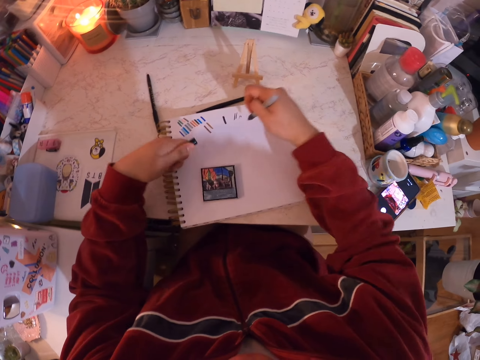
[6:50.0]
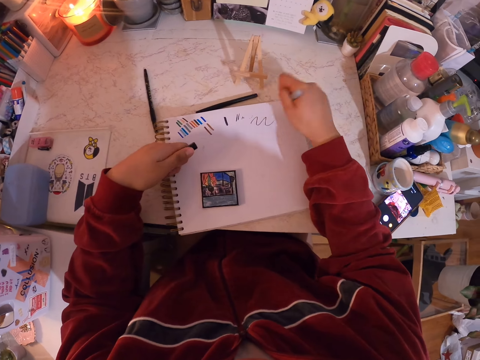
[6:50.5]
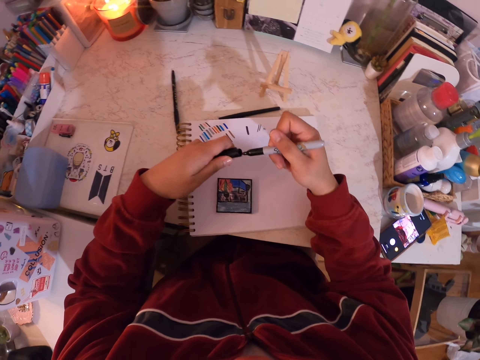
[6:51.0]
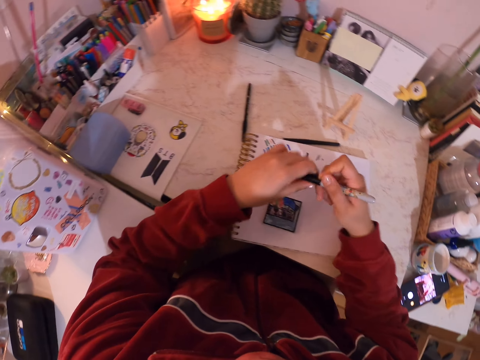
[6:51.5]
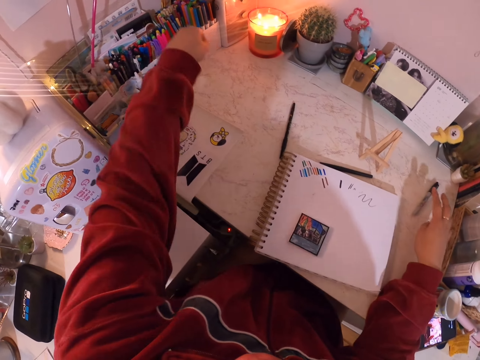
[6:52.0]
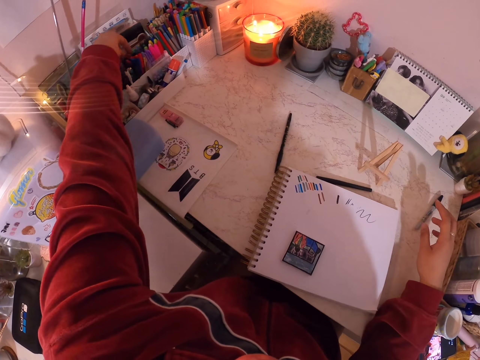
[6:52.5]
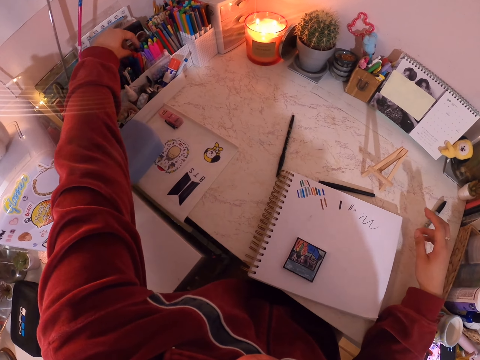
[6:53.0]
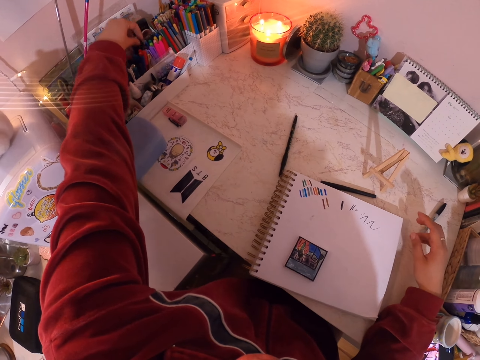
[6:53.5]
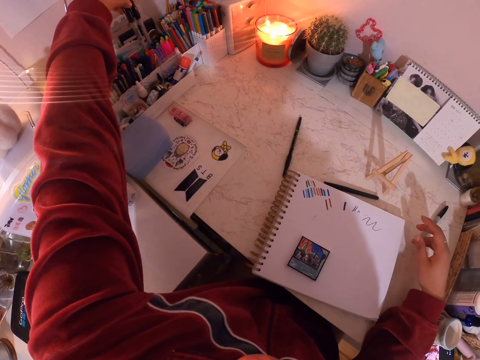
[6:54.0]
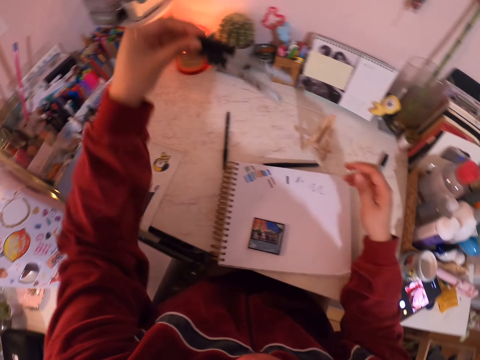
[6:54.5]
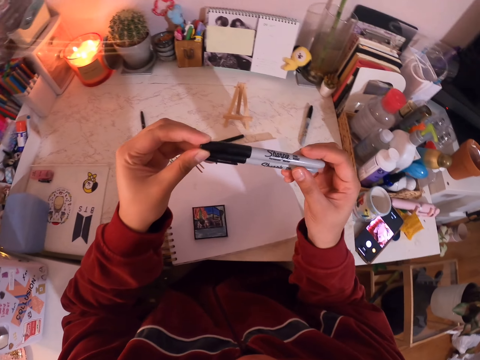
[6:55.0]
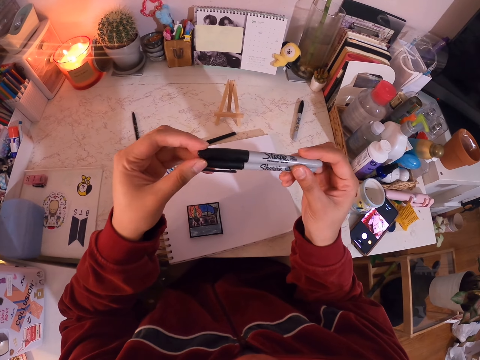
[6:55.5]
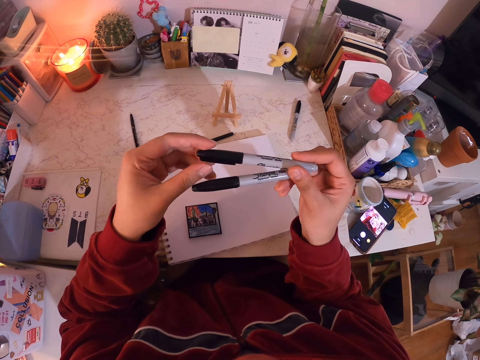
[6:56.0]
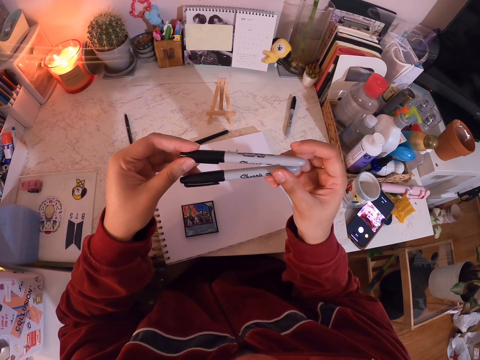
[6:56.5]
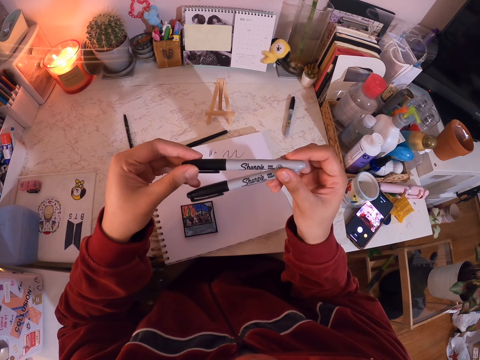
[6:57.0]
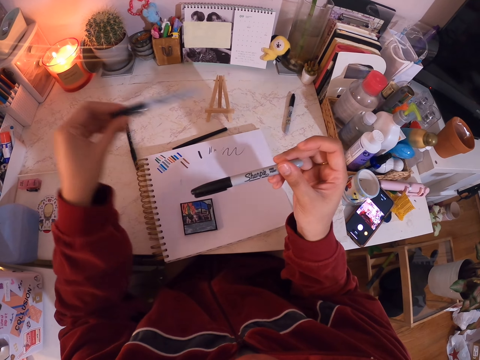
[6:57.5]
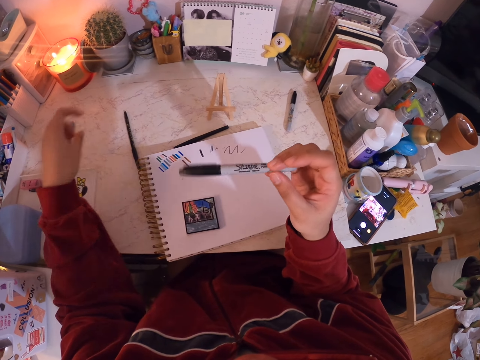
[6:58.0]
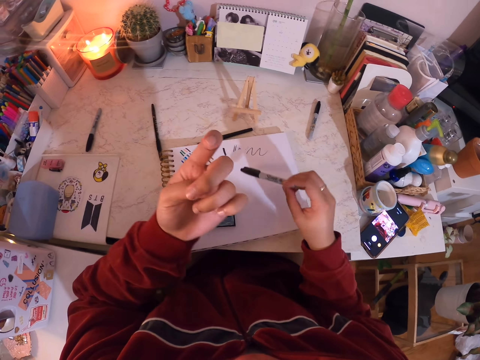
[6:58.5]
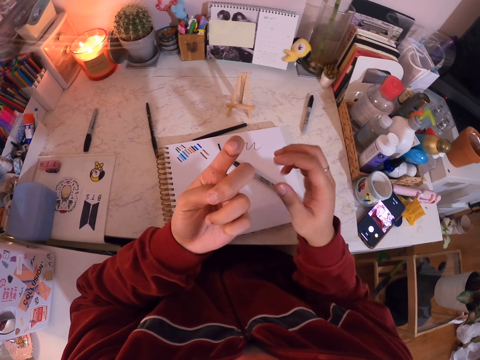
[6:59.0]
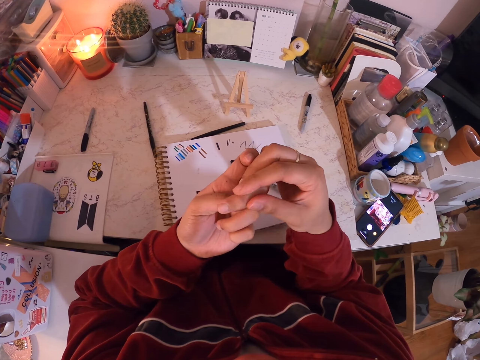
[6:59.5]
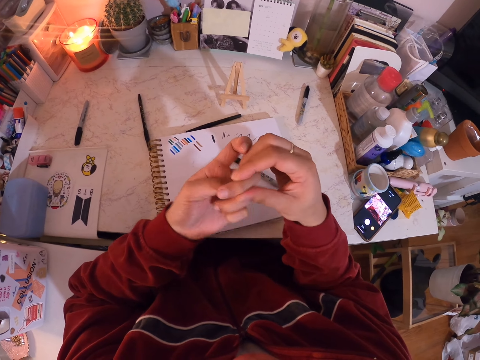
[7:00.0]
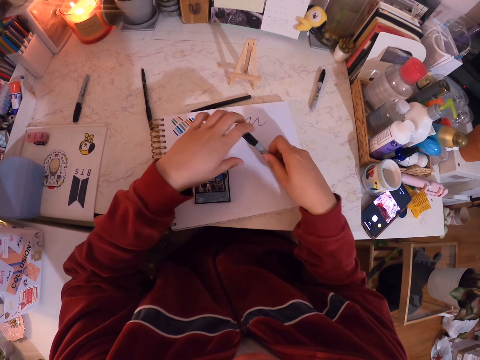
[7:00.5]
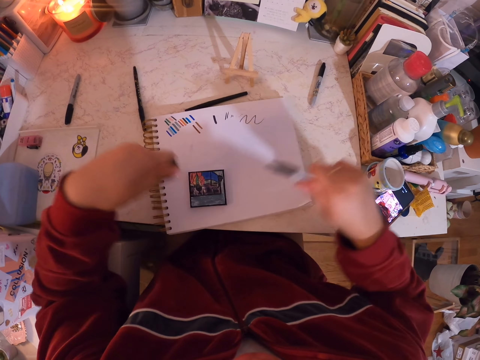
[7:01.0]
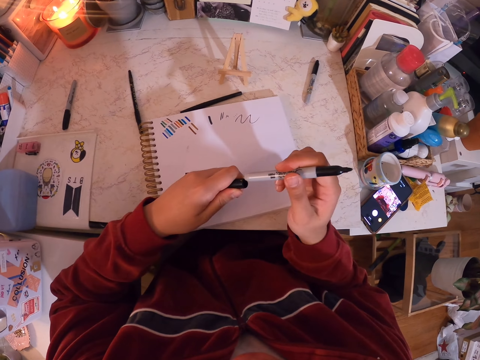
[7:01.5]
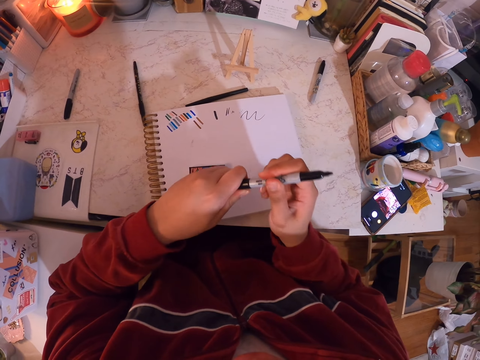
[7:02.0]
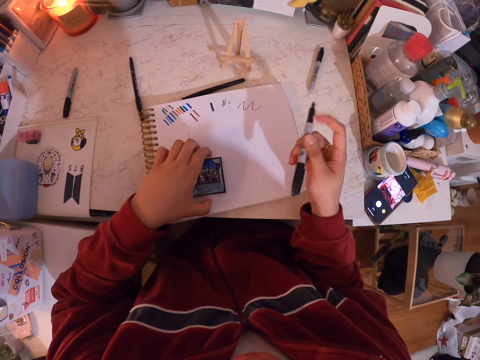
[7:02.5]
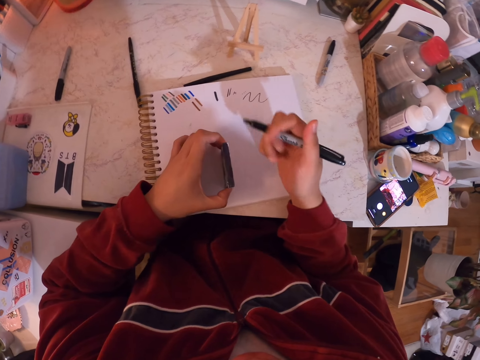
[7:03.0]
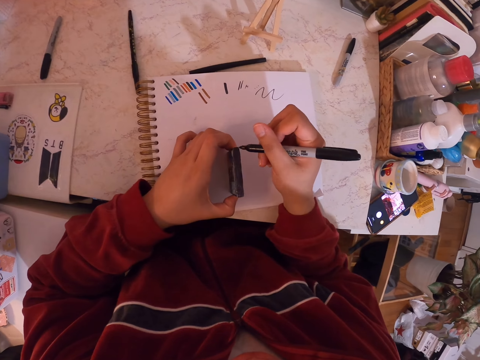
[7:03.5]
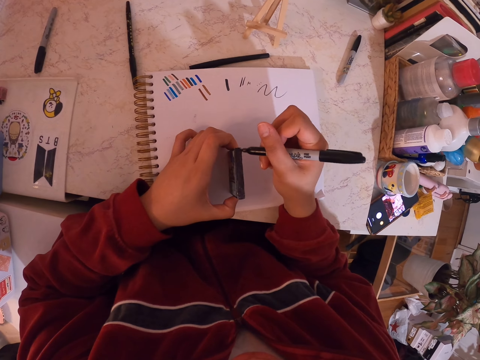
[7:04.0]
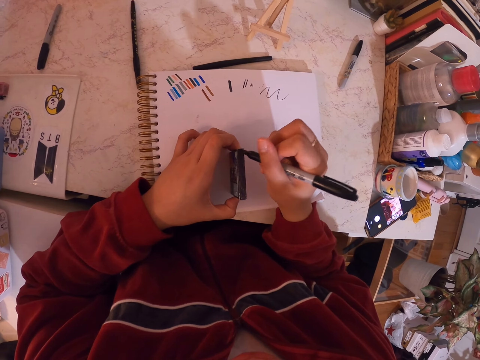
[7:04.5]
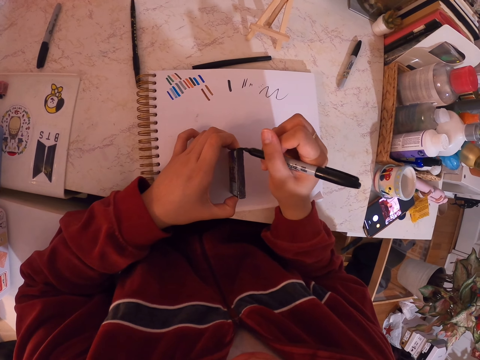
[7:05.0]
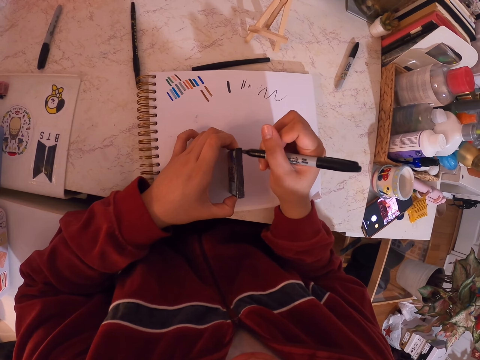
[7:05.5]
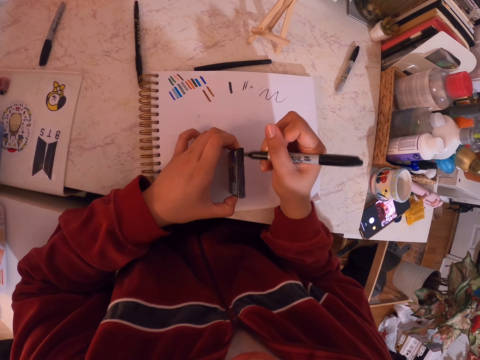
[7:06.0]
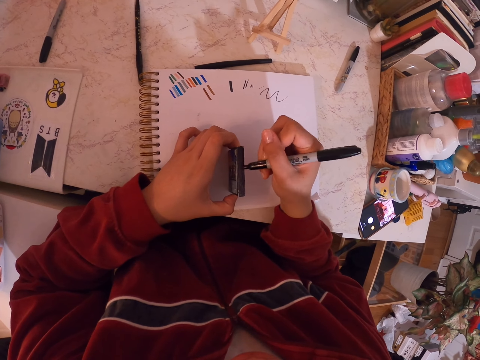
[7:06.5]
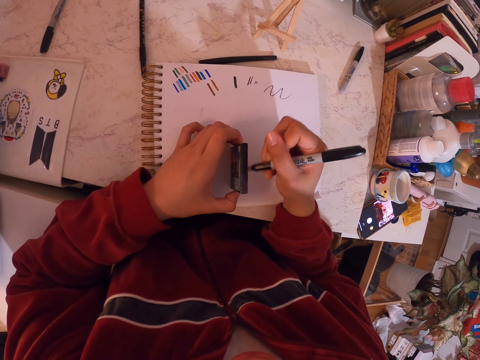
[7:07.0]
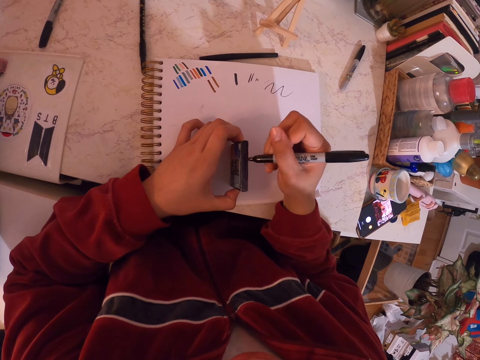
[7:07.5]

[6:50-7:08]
The camera wearer uncaps the mark pen or painting pen. He writes on the book with the mark pen and caps the mark pen. He puts the mark pen down on the table, picks up two mark pens, and holds the two mark pens. He looks at the painting pens. He puts one mark pen down on the table and holds one mark pen. He puts the mark pen down on the book and looks at his hand. He picks up the mark pen, uncaps the mark pen, holds the mark pen, and picks up the miniature painting. He shades the edges of the miniature painting with the mark pen.

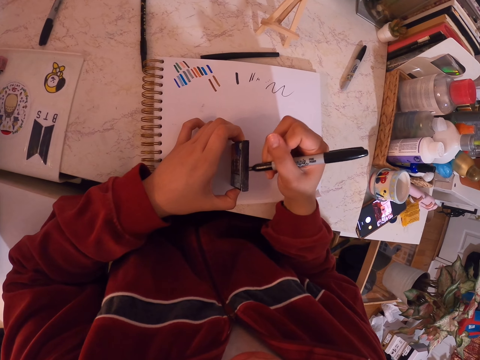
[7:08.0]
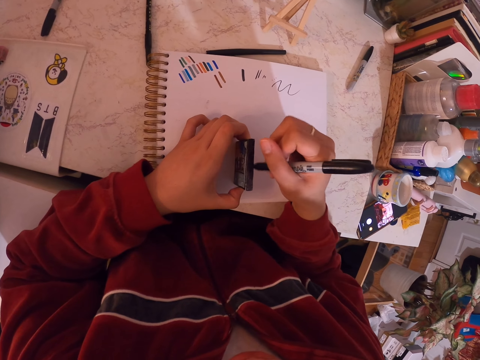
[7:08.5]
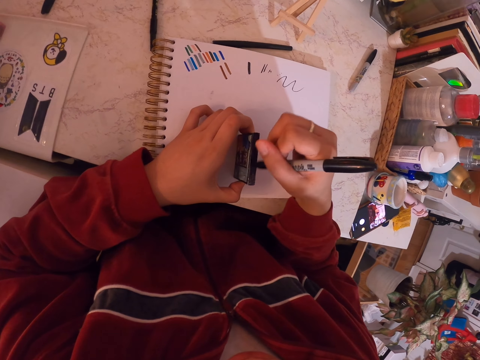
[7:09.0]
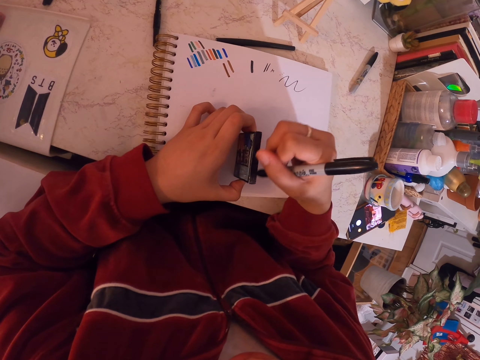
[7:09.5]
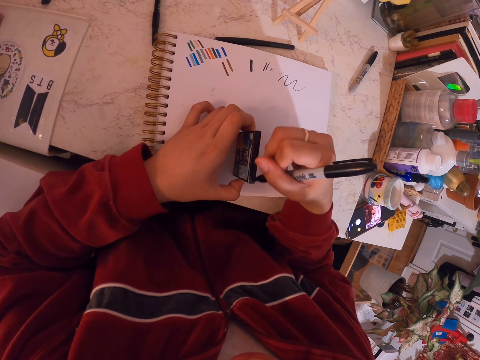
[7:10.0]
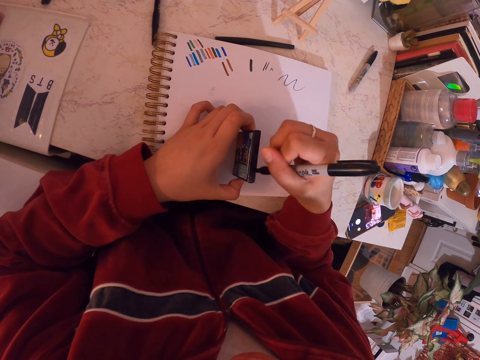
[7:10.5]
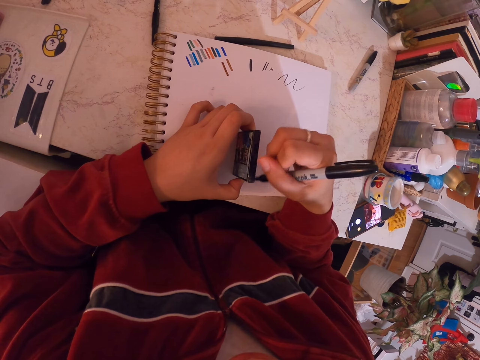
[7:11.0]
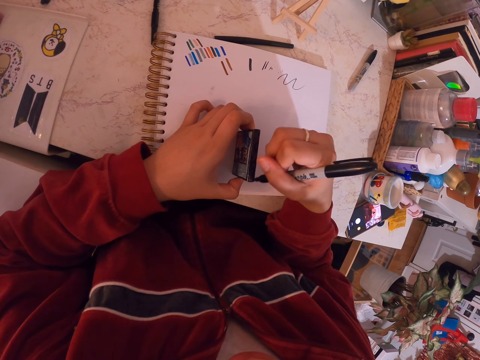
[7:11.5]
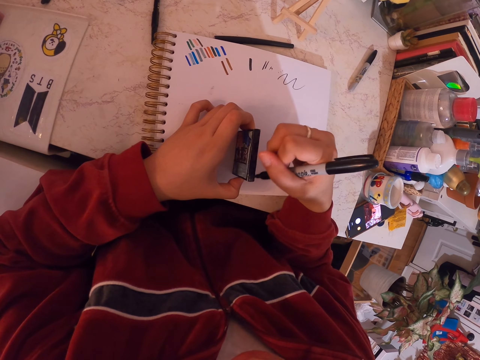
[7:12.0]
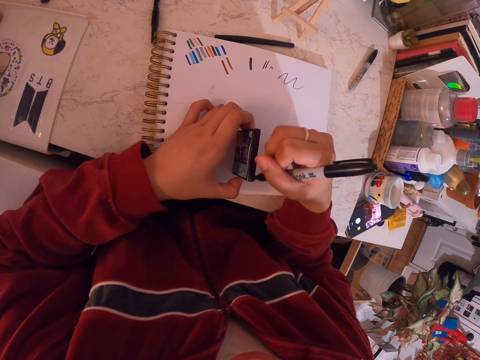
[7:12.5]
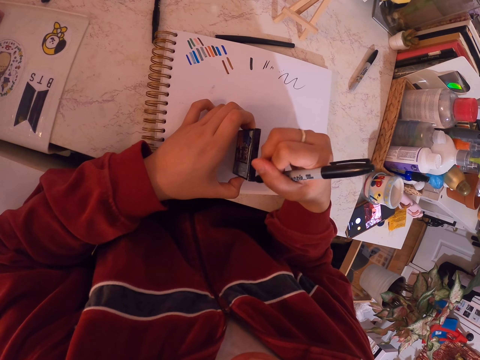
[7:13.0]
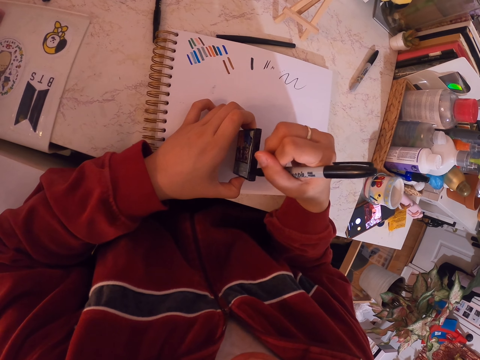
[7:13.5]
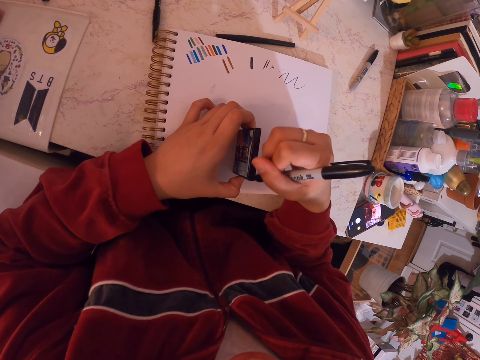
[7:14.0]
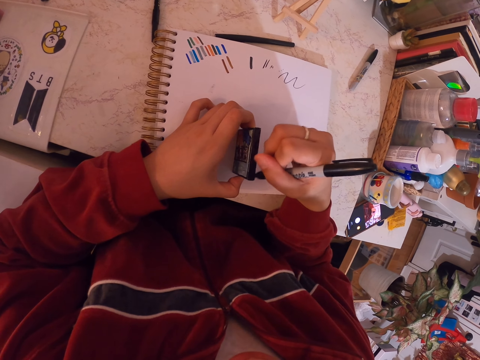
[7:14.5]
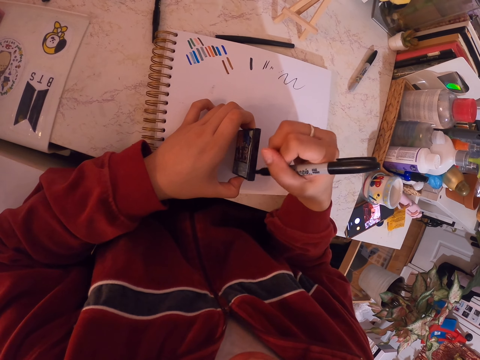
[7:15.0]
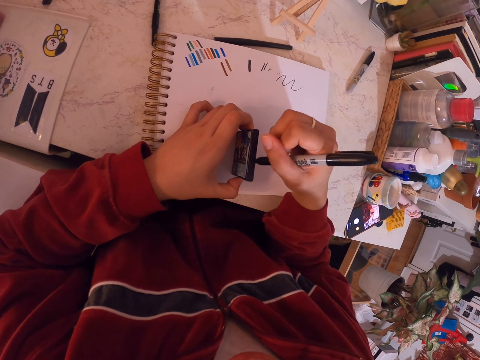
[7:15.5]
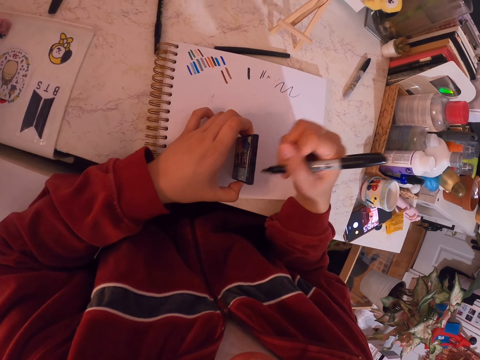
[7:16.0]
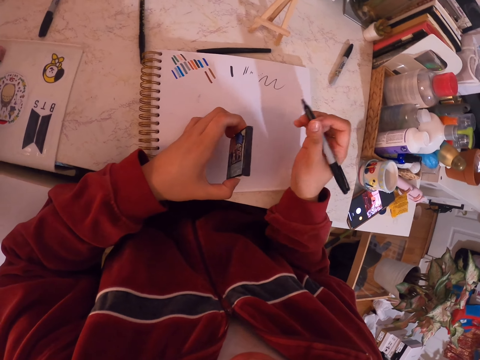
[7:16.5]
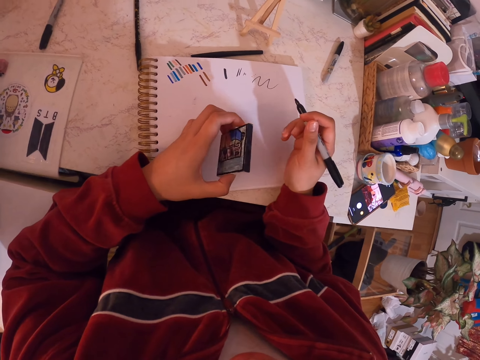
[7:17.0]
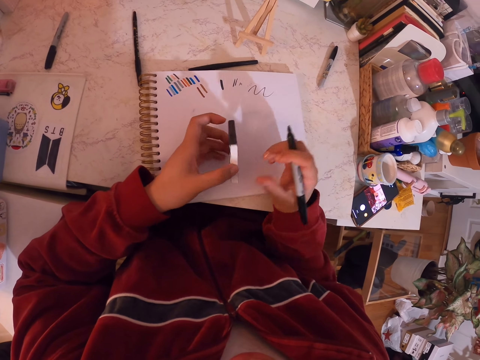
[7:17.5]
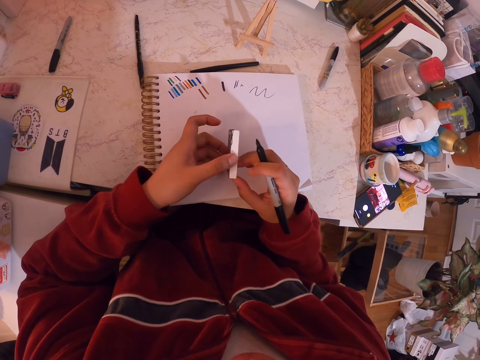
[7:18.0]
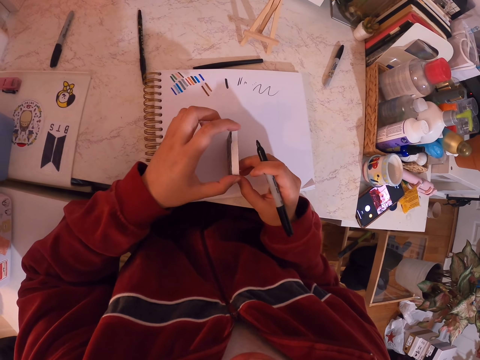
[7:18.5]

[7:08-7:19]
The camera wearer pauses, holds the mark pen, and holds the miniature painting. They turn the miniature painting and hold the mark pen.
